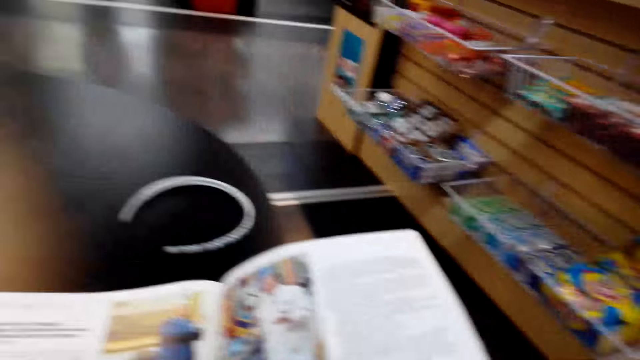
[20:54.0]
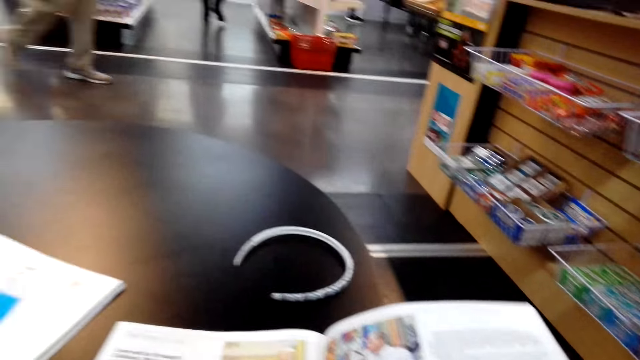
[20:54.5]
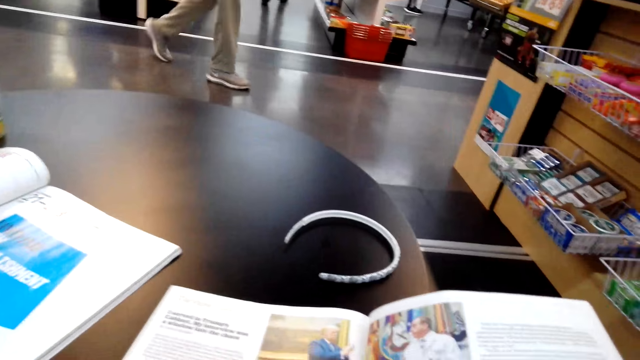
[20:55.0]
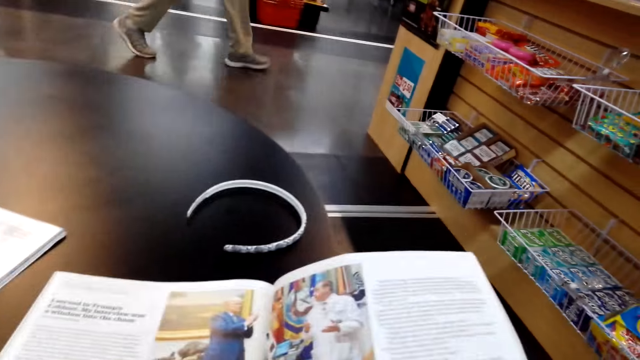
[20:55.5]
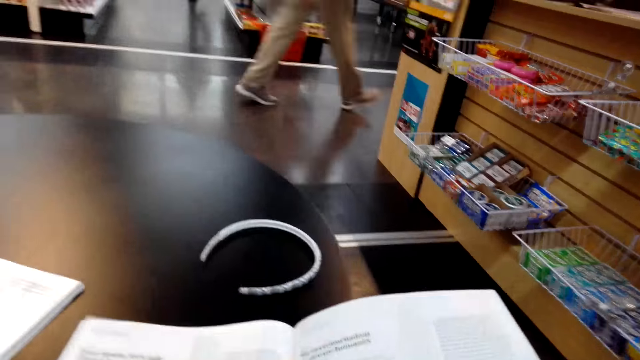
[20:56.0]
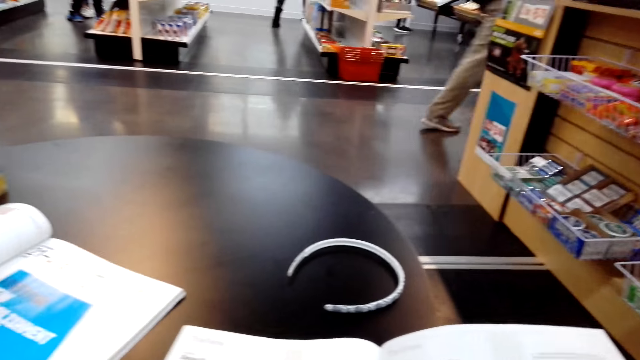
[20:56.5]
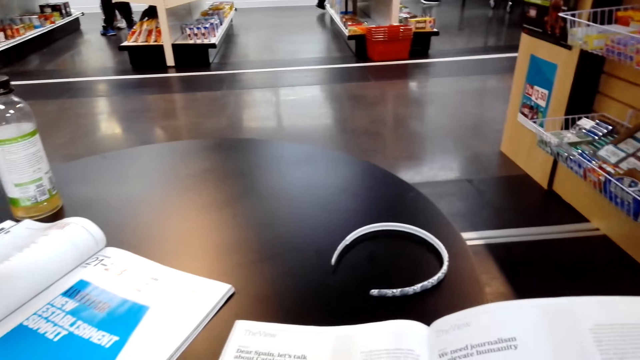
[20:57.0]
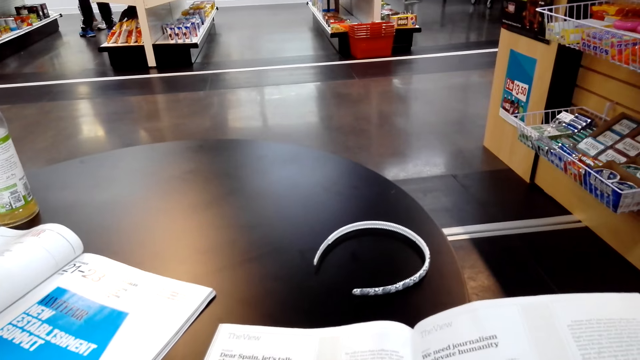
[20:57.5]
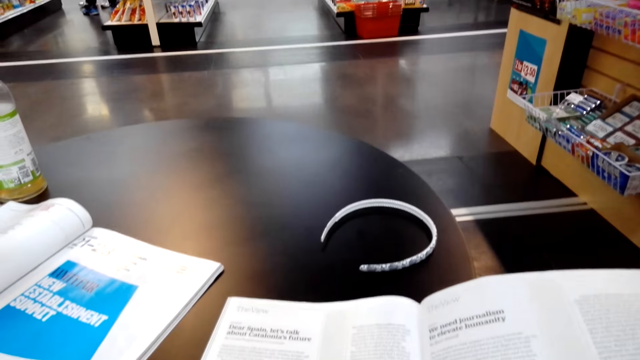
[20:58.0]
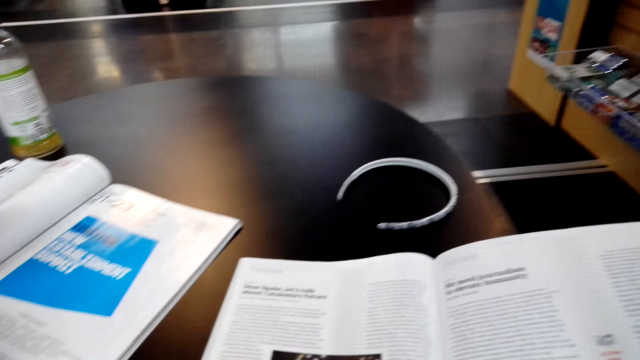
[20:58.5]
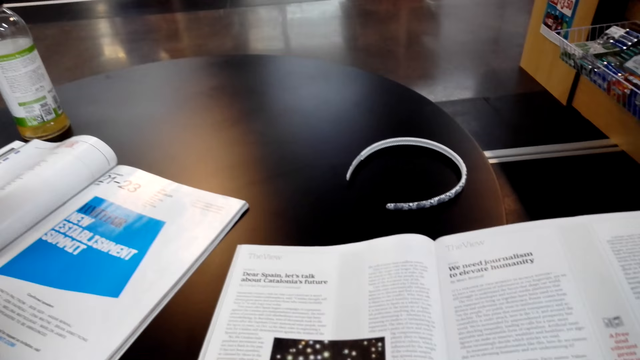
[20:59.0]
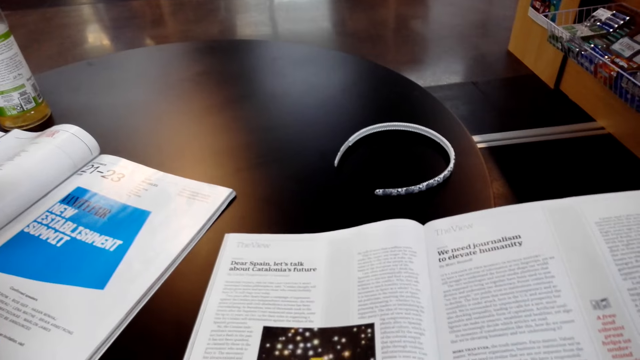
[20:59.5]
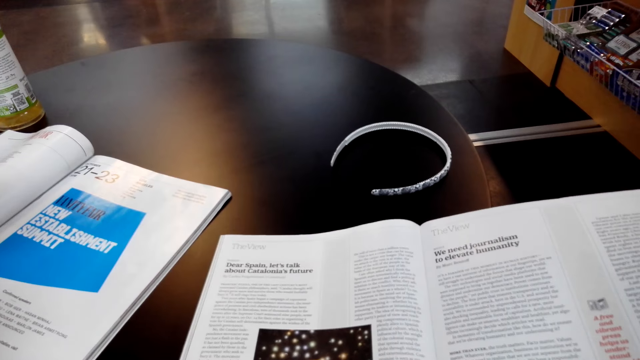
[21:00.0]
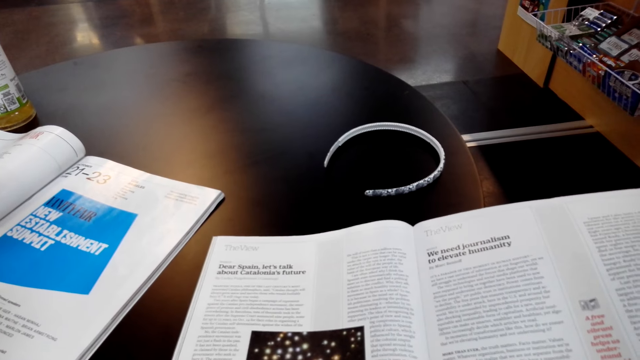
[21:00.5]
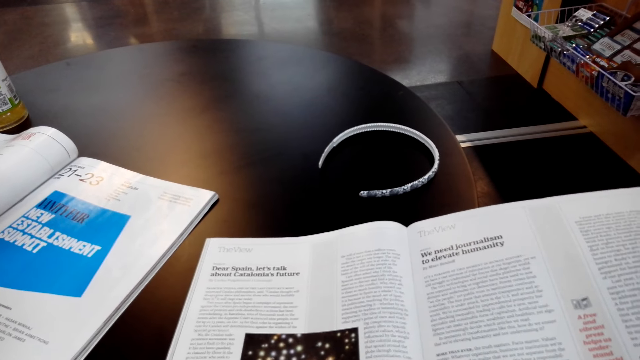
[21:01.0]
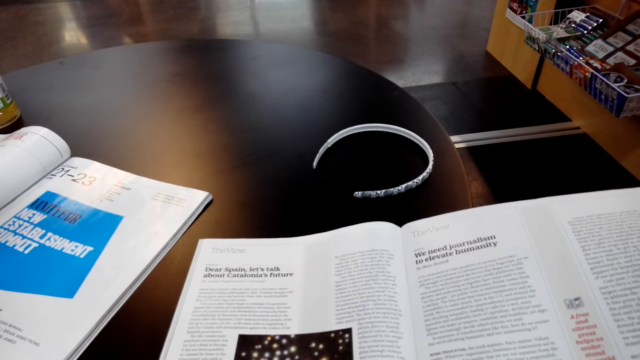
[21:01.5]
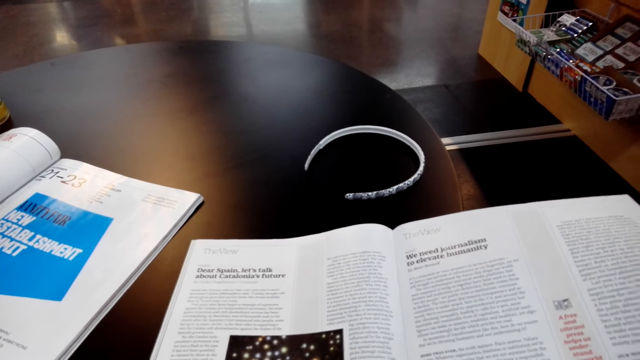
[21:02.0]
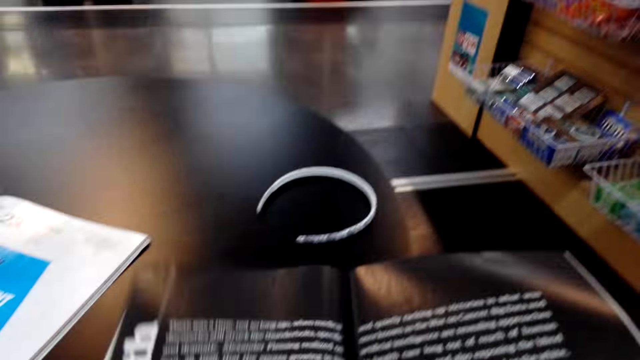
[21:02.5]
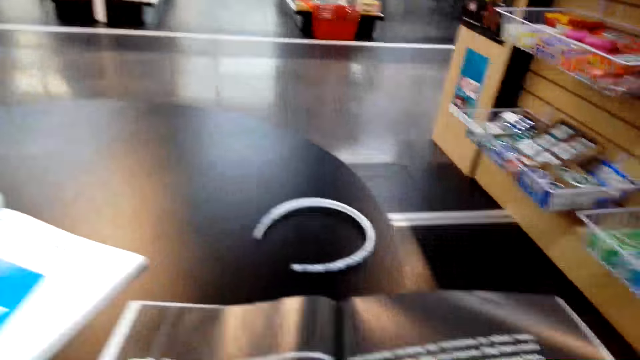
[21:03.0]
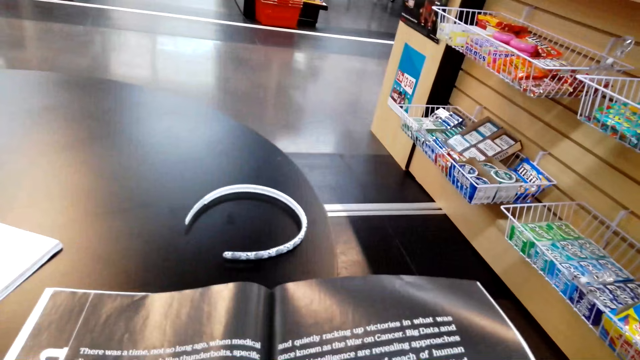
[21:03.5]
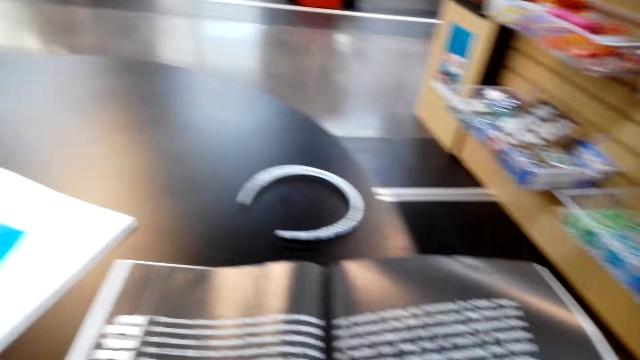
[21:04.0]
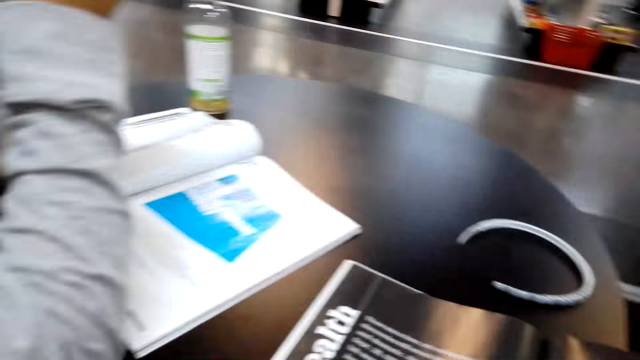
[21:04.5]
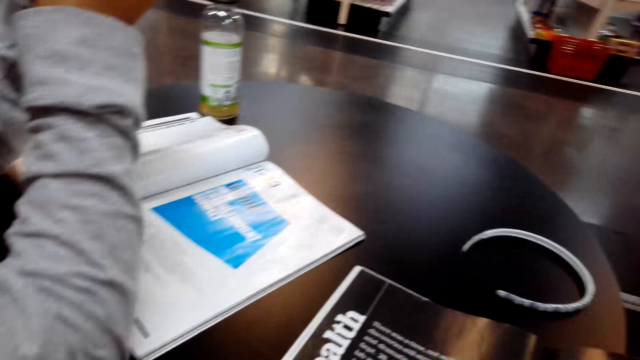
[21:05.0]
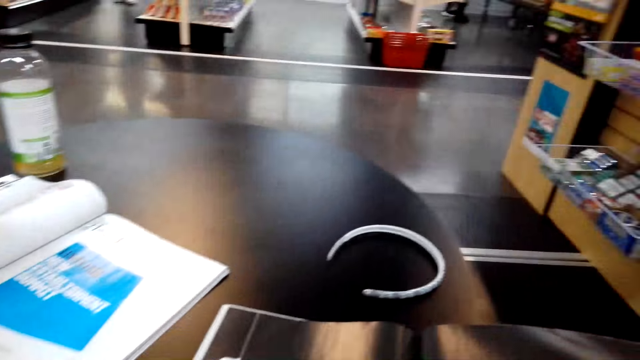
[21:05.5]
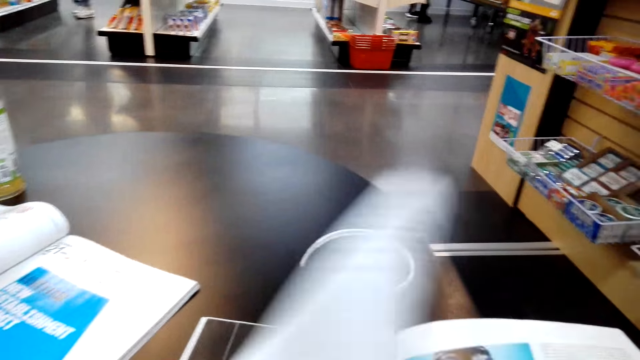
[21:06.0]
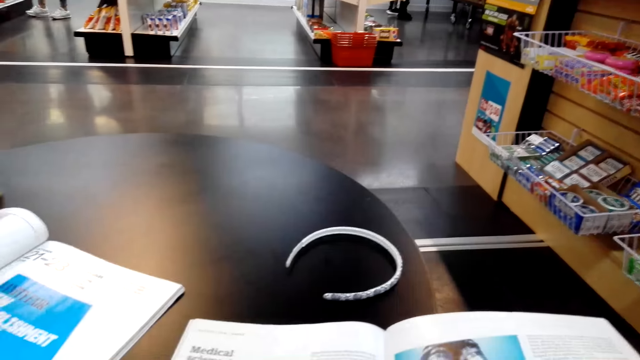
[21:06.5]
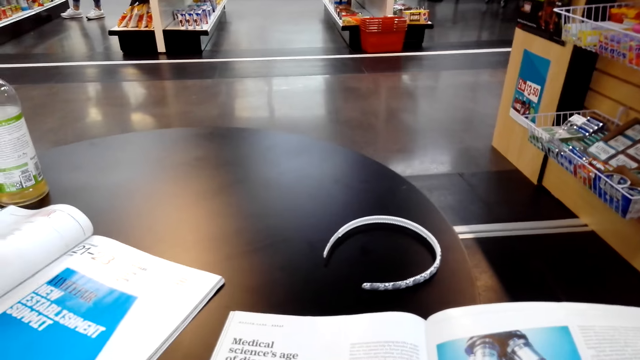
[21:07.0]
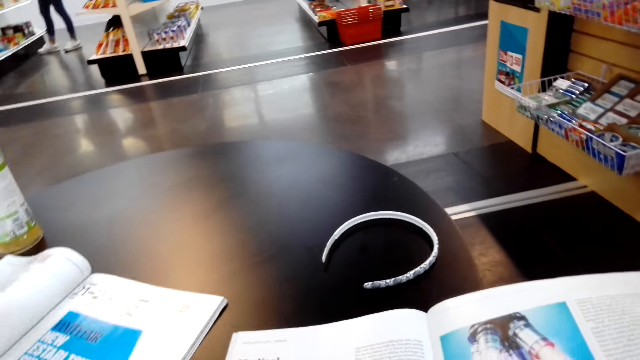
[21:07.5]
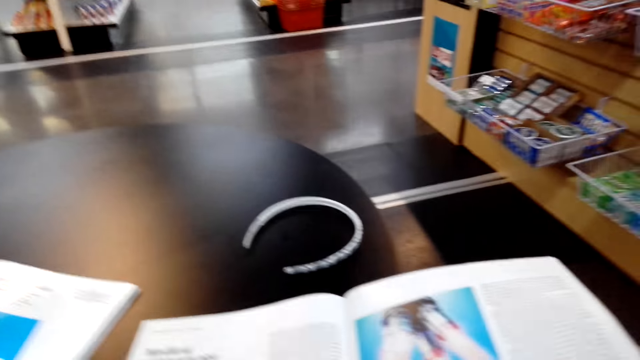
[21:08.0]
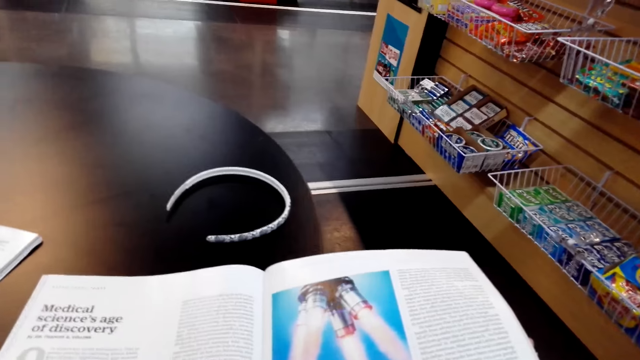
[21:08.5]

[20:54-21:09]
The camera wearer opens a page of the magazine. They look around. They read the magazine. They open a page of the magazine. They read the magazine. They look around. They open a page of the magazine. They read the magazine.

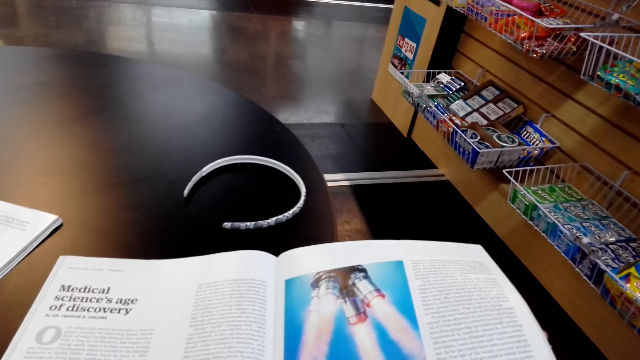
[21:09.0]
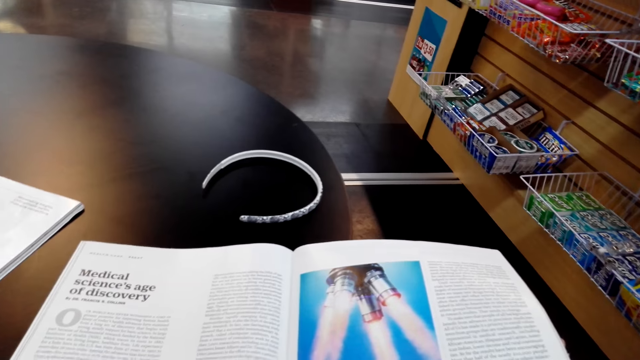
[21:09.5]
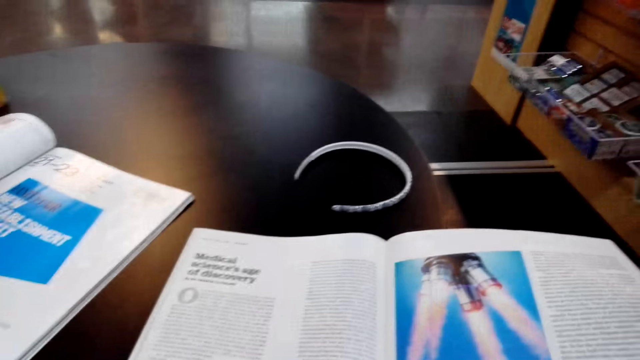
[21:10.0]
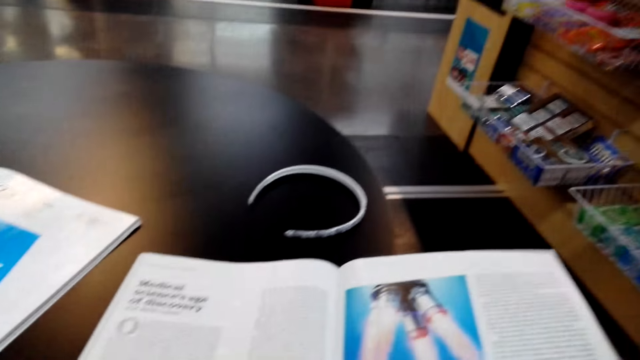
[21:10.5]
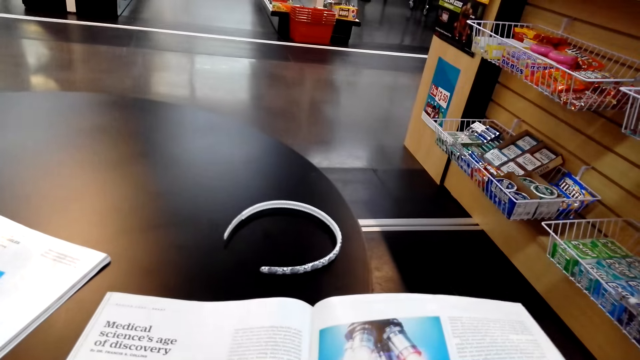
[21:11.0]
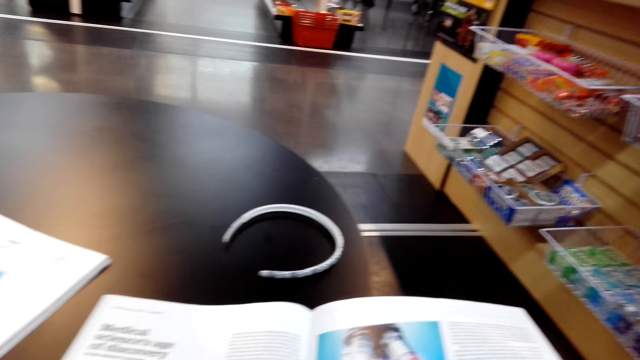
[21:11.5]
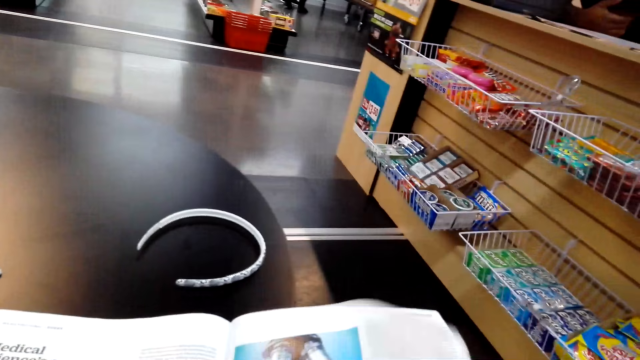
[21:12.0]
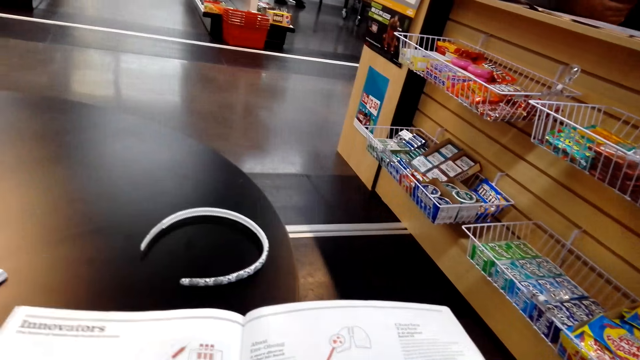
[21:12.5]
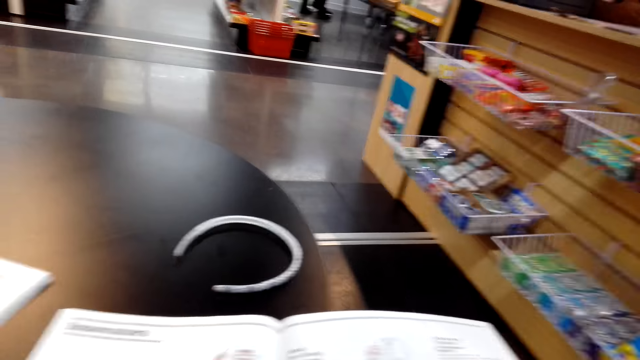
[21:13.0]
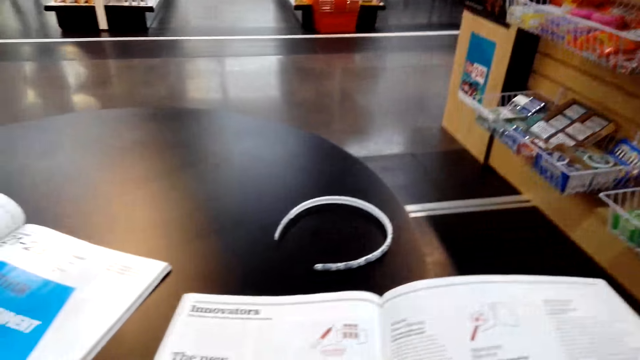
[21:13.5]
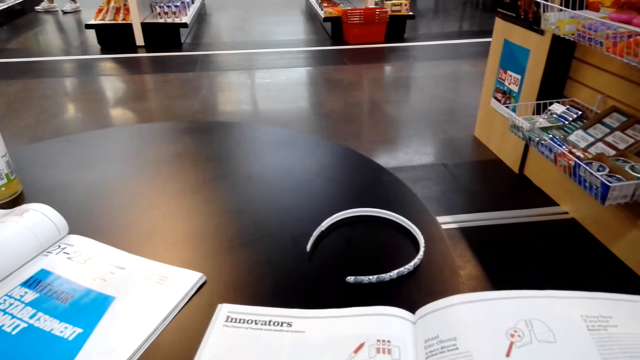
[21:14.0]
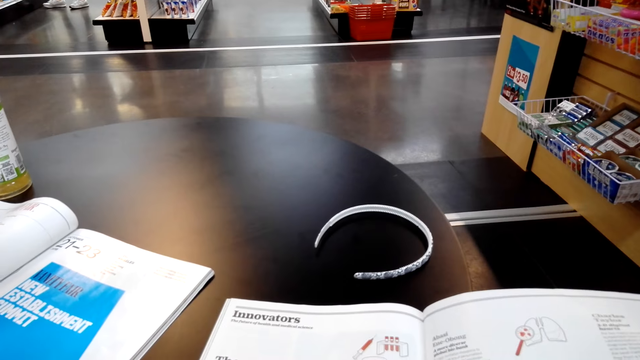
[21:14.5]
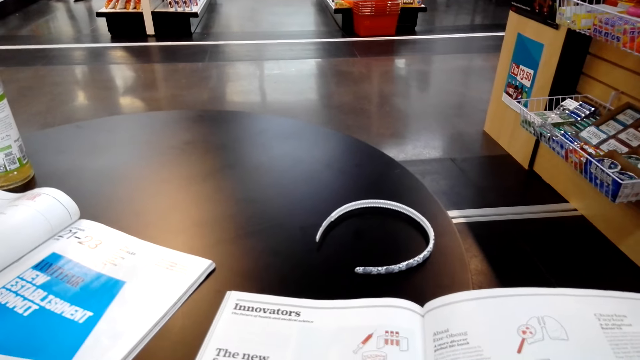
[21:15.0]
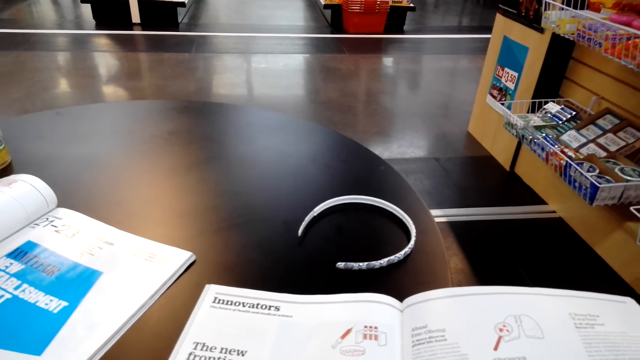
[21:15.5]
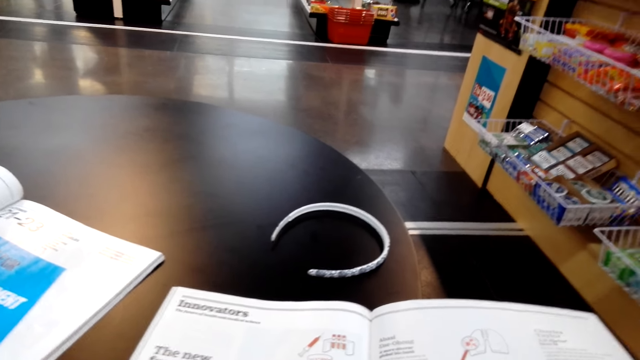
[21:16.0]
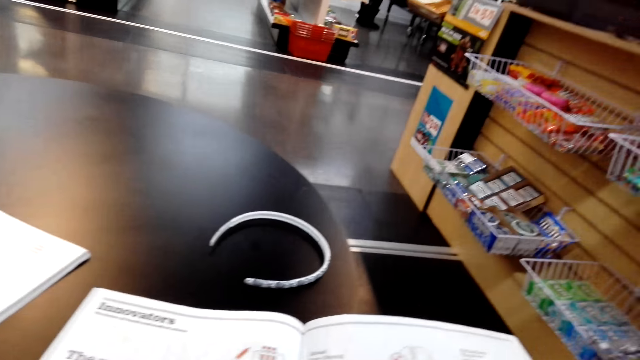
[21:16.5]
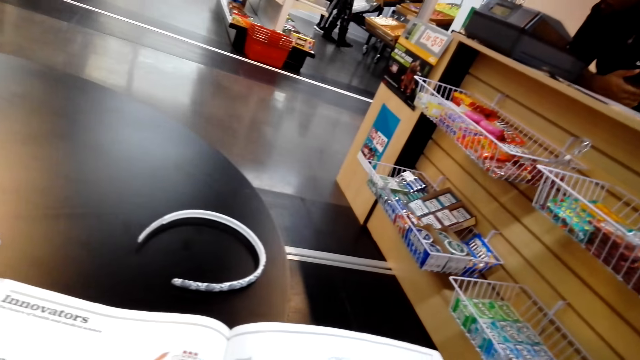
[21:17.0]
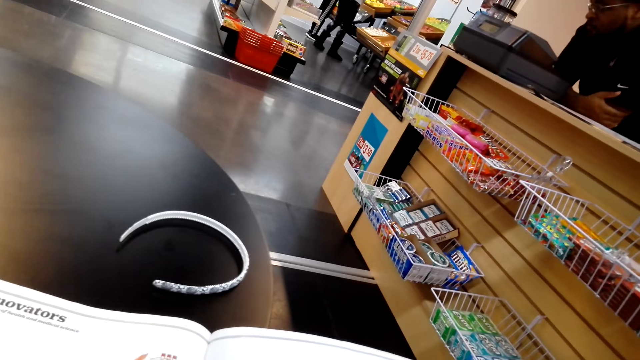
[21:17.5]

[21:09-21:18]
The camera wearer opens a page of the magazine. They read the magazine.
